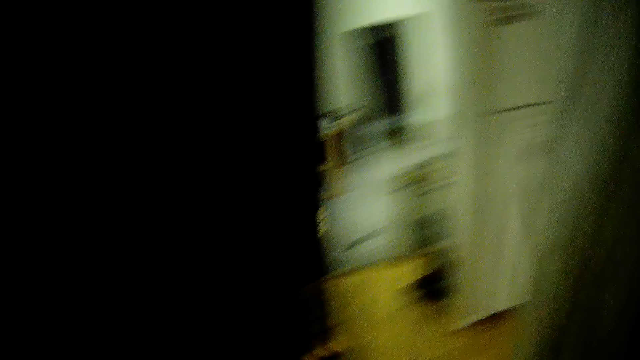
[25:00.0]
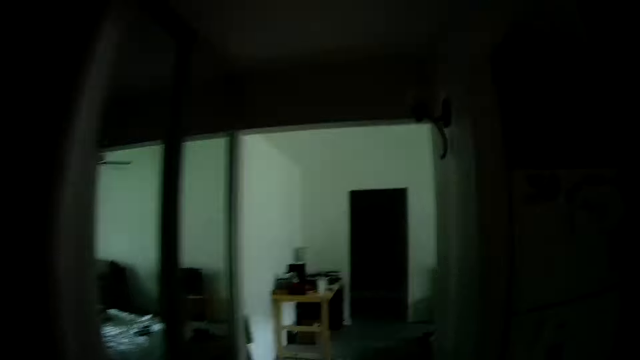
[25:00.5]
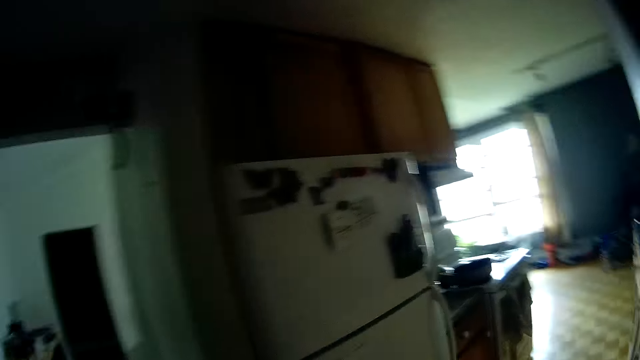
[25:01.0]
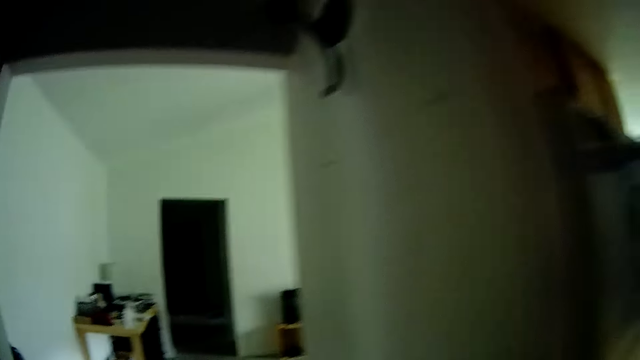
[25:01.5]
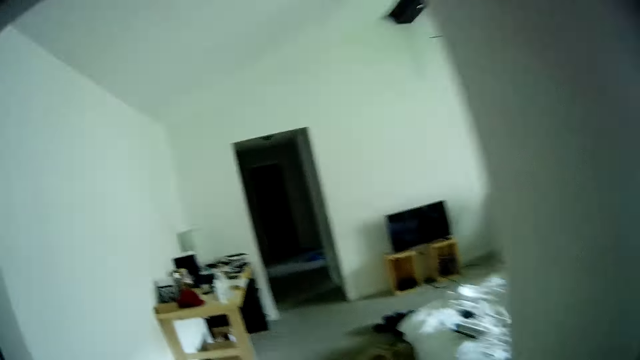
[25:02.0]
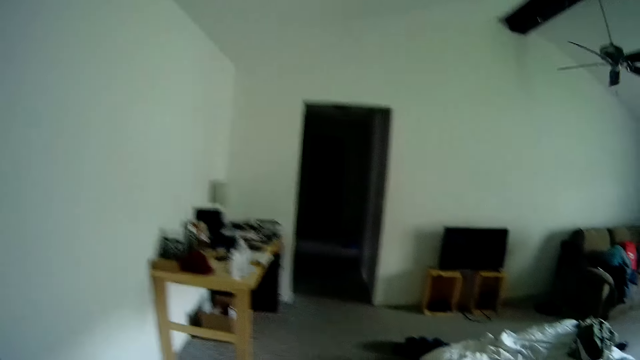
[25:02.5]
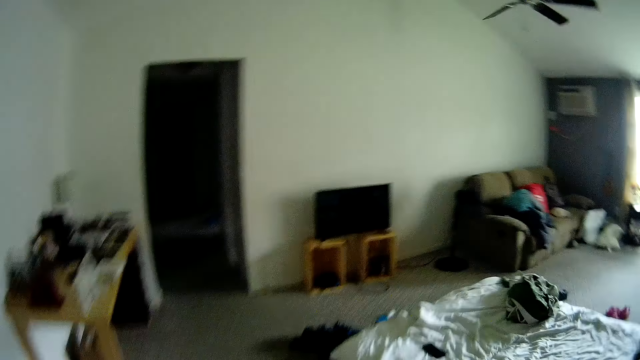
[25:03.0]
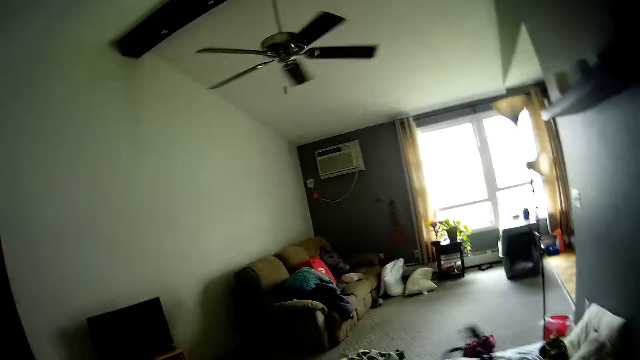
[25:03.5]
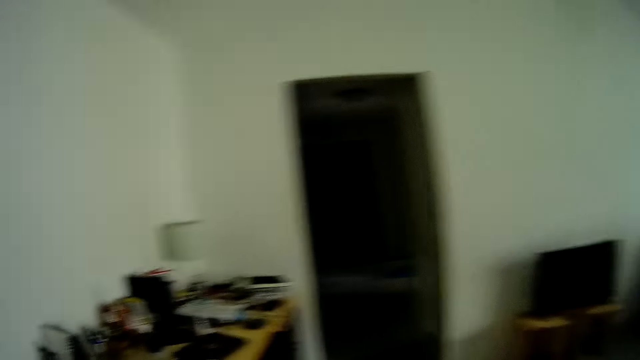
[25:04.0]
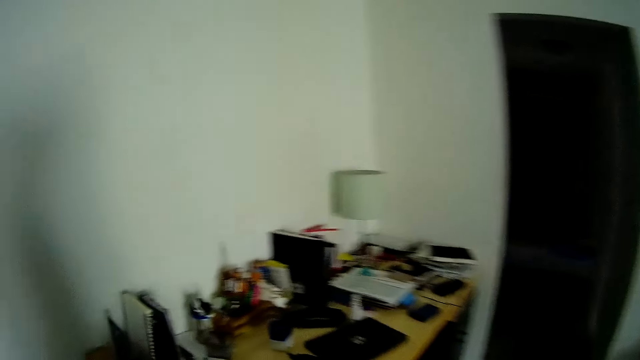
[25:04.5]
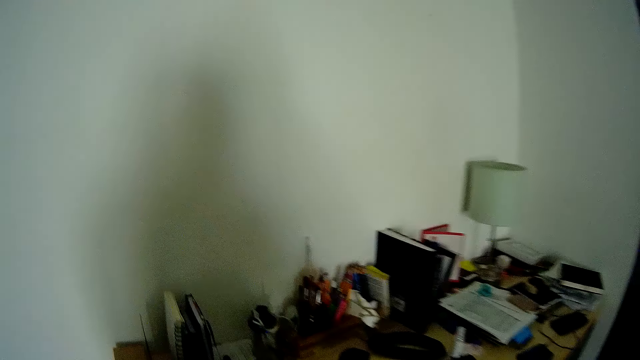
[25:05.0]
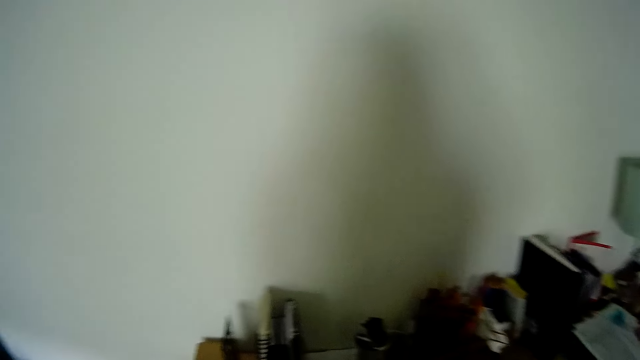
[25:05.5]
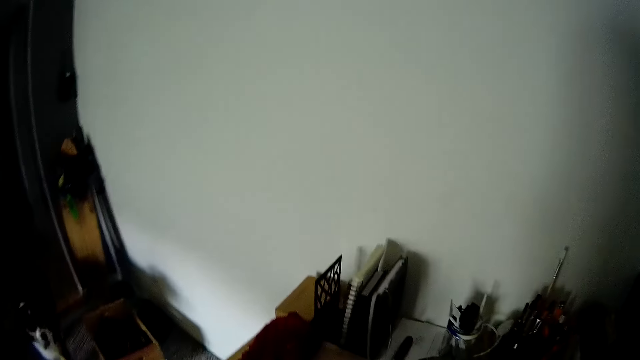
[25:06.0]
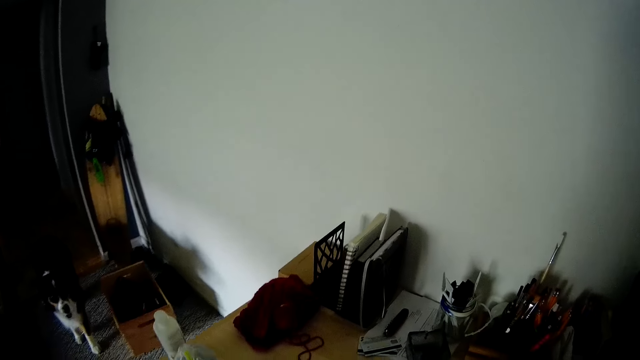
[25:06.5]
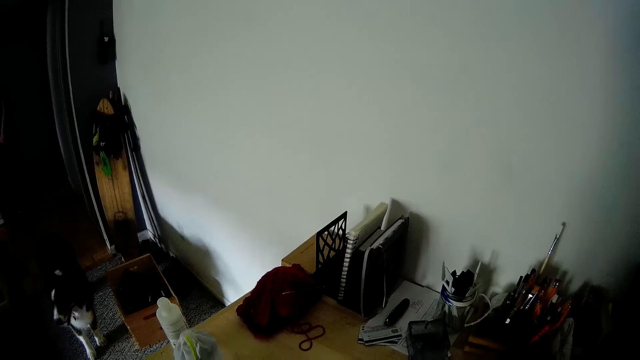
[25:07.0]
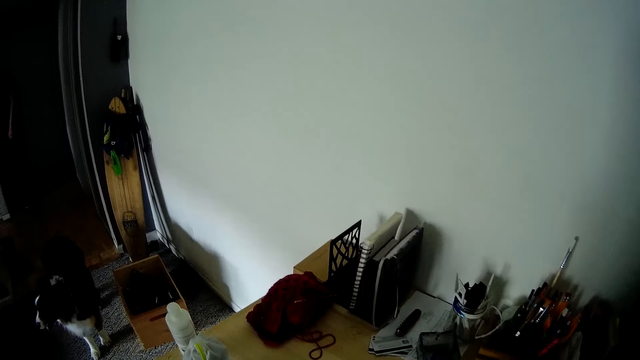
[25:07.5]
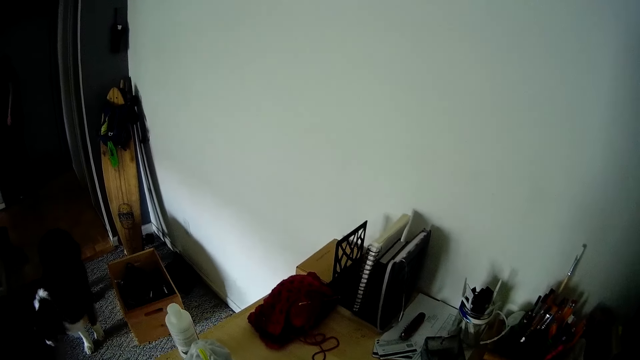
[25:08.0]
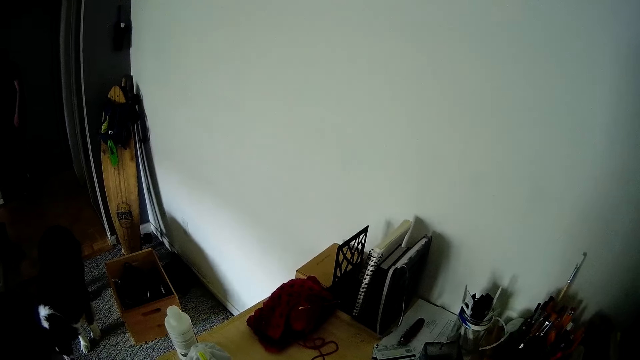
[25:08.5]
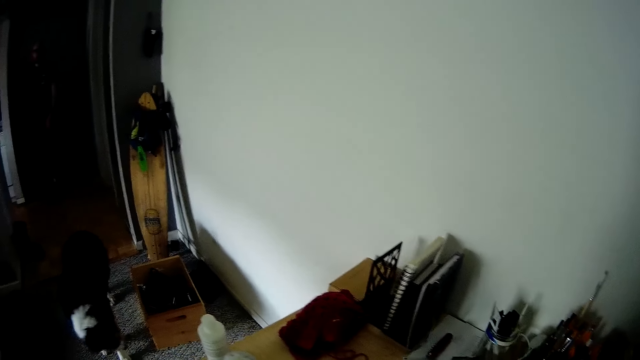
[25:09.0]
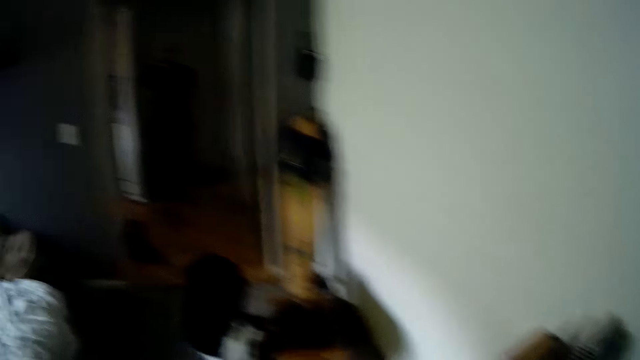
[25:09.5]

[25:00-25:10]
The camera wearer opens a door in the building. They walk into an apartment. The dog walks into the apartment.

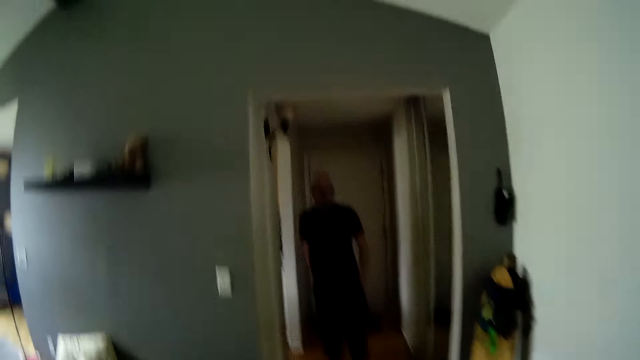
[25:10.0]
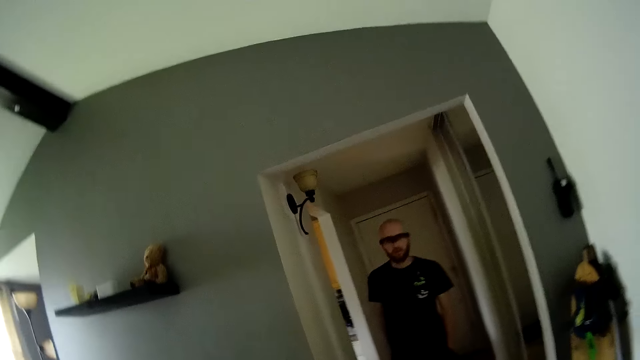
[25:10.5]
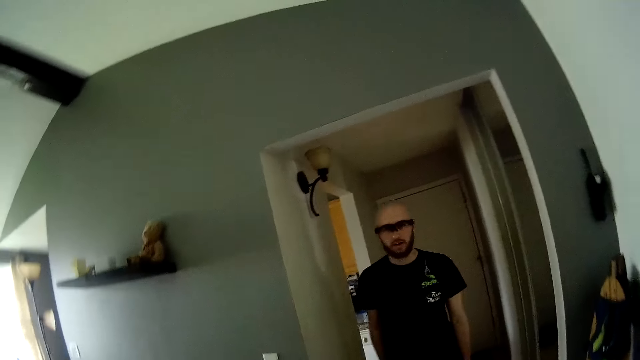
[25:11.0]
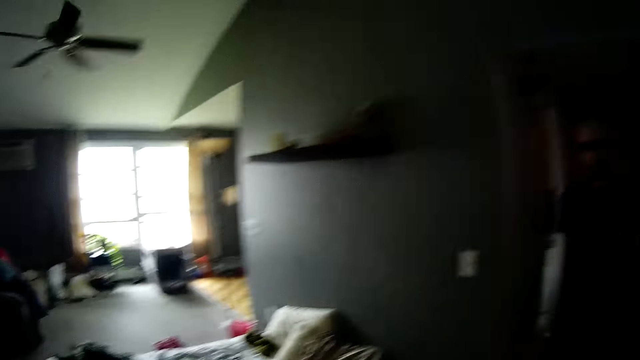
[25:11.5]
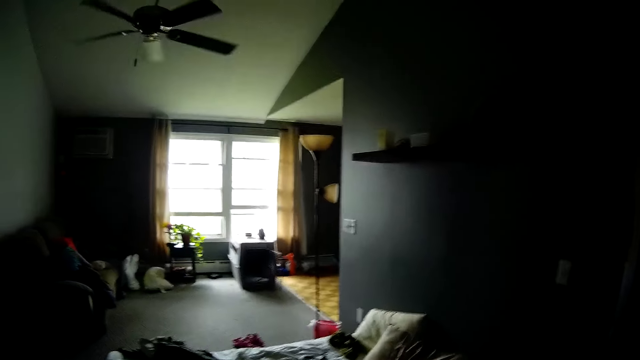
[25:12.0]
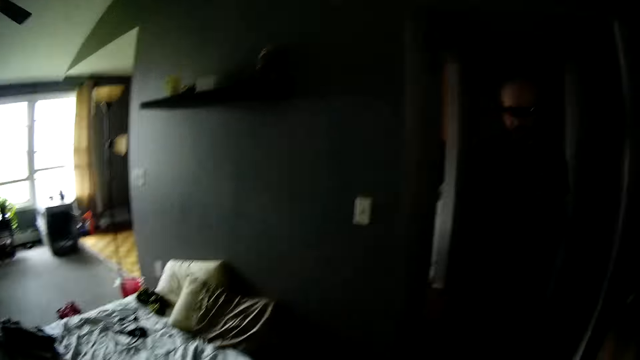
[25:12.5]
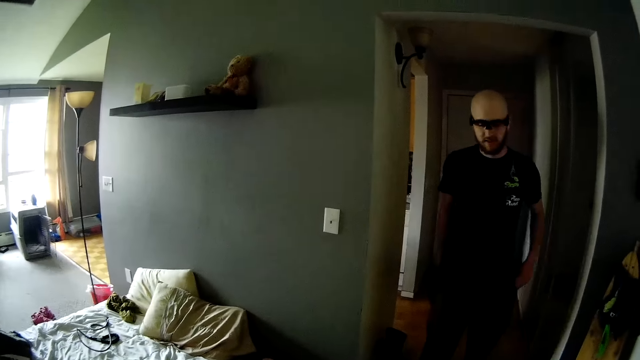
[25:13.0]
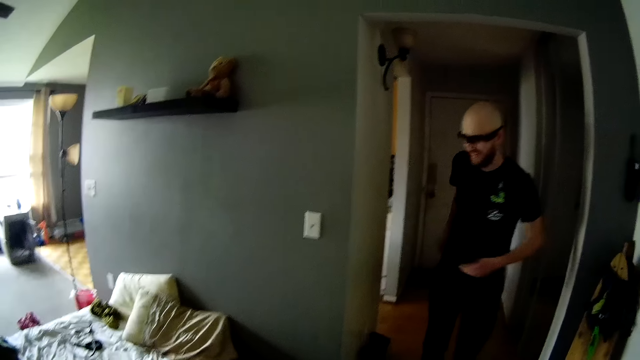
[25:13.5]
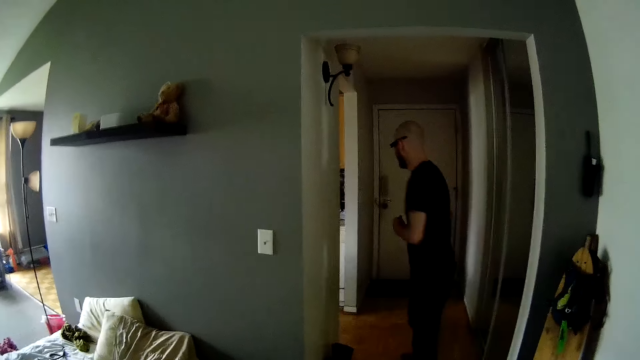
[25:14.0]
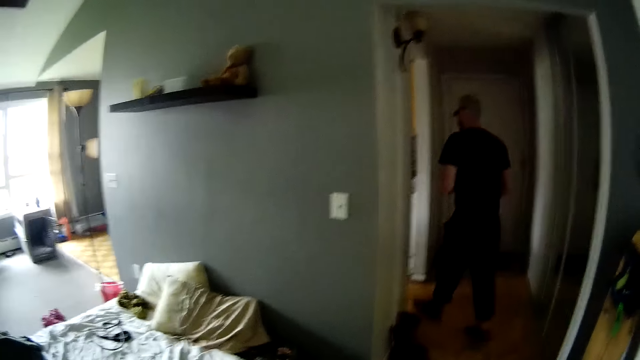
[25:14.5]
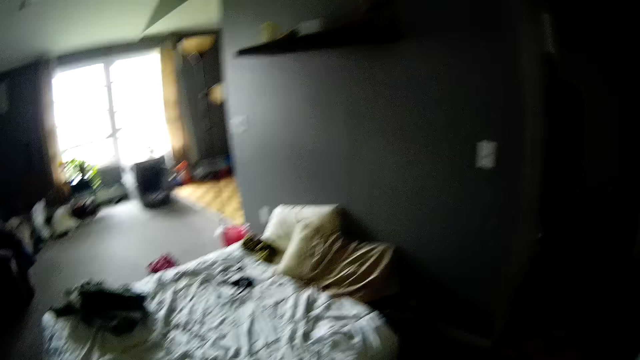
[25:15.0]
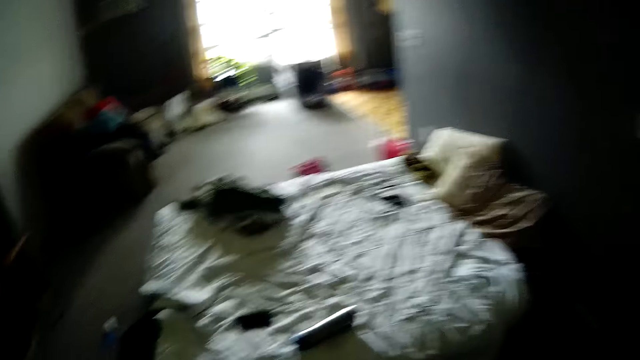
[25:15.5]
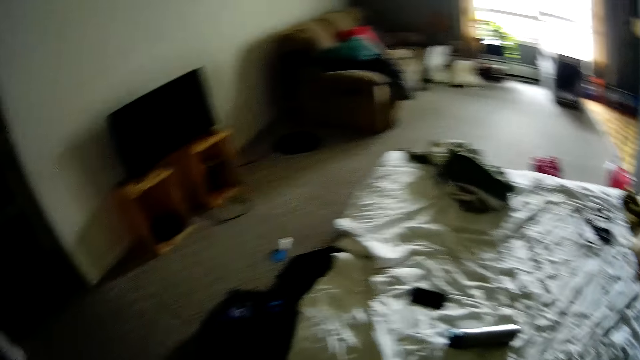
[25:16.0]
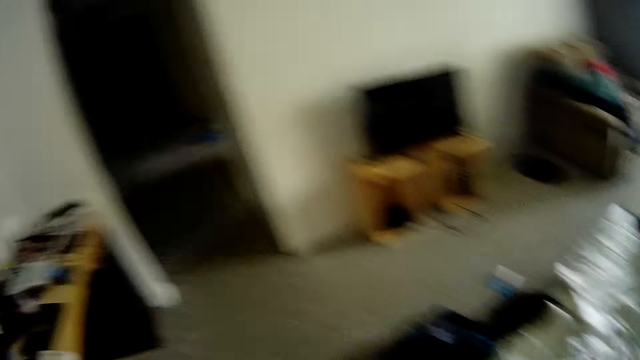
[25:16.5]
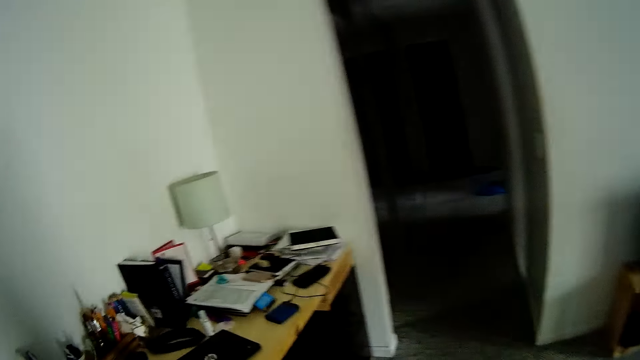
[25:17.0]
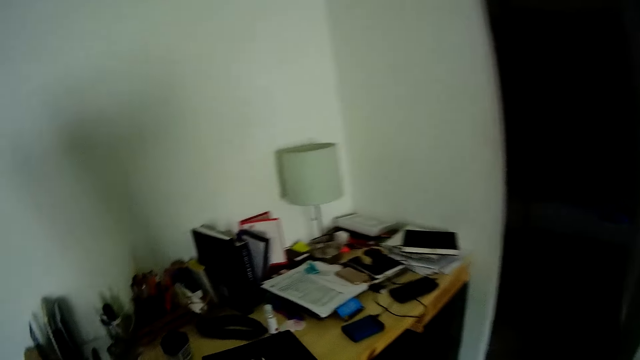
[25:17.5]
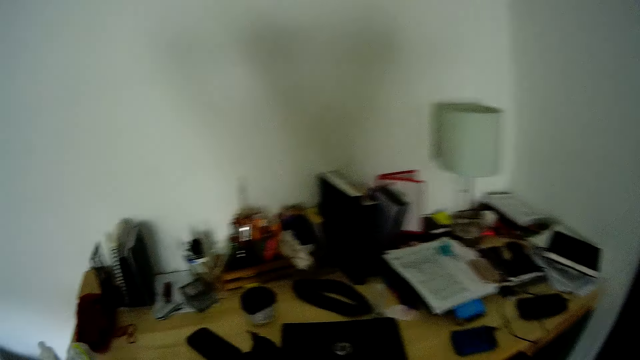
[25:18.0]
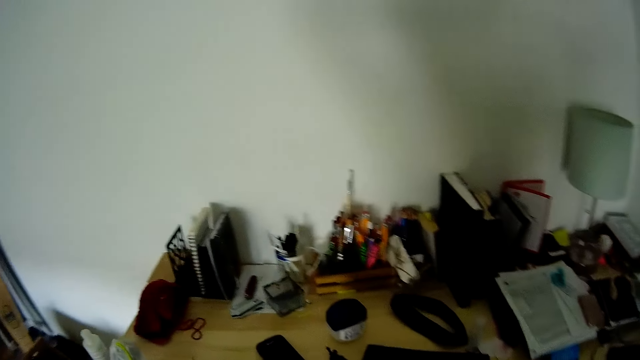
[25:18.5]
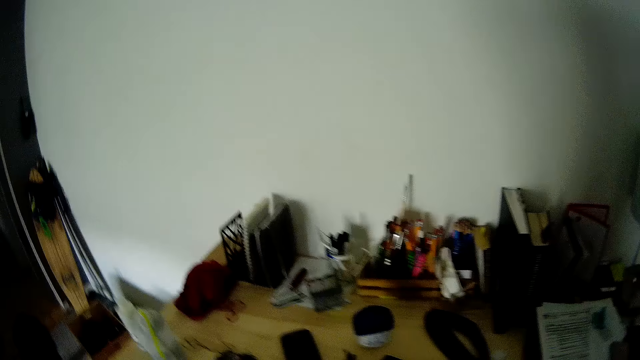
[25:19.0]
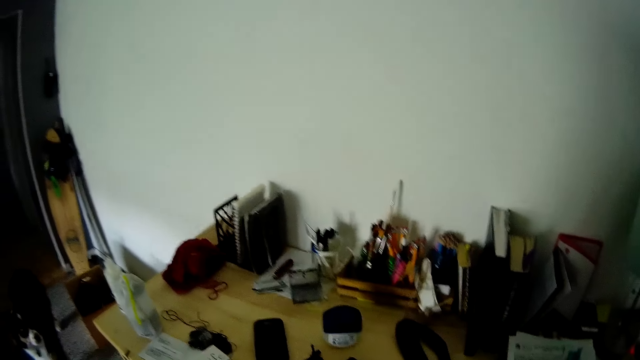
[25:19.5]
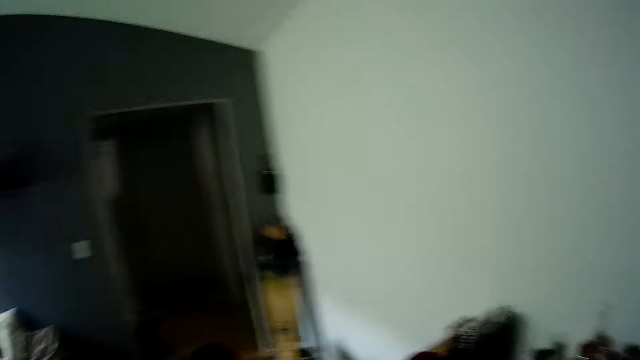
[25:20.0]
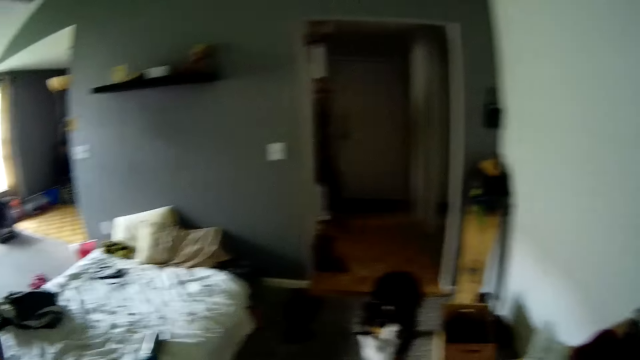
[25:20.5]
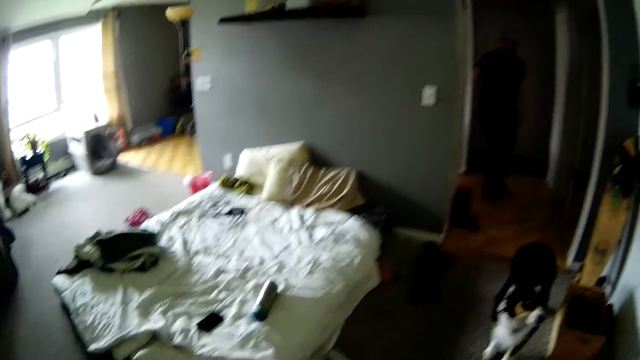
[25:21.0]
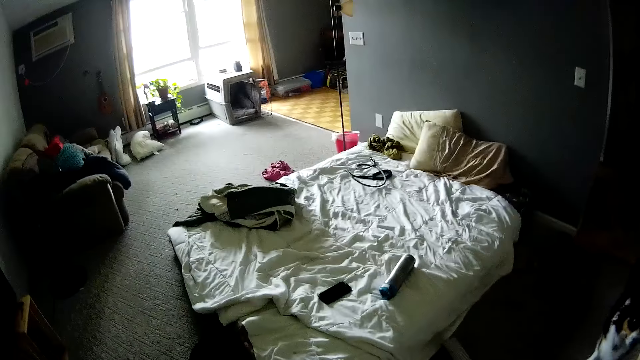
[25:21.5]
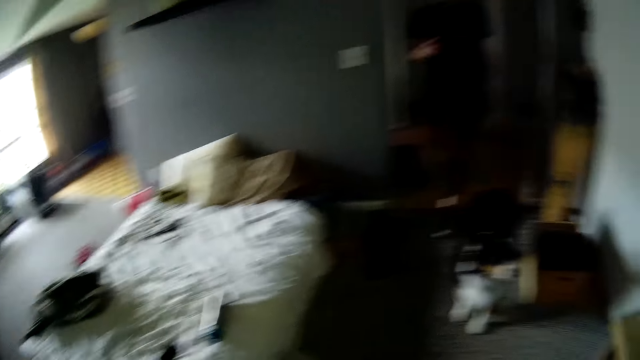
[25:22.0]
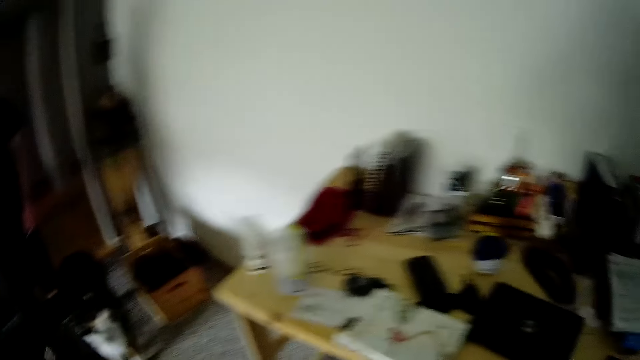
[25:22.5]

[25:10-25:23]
The man walks into the apartment.
